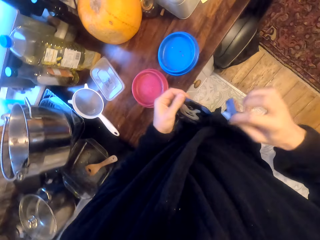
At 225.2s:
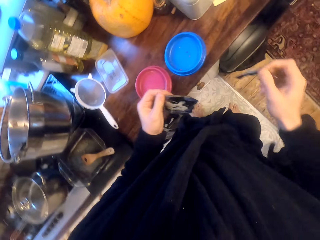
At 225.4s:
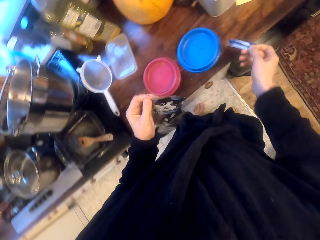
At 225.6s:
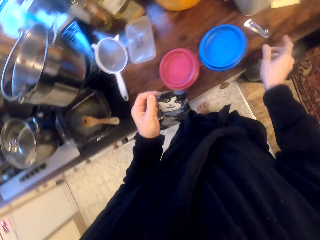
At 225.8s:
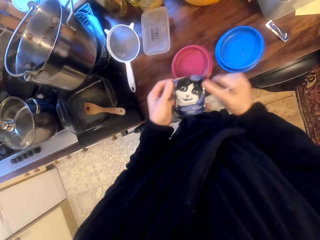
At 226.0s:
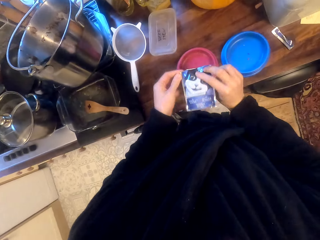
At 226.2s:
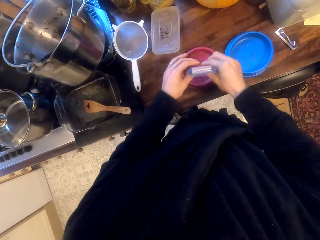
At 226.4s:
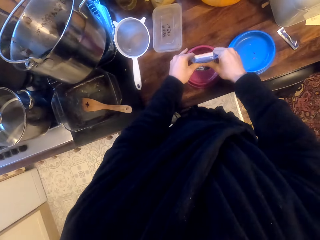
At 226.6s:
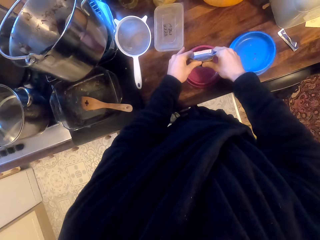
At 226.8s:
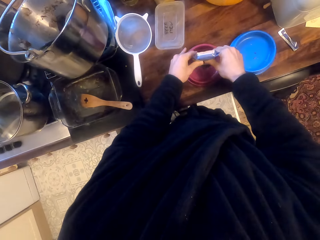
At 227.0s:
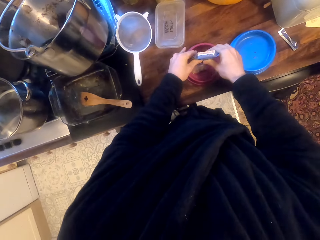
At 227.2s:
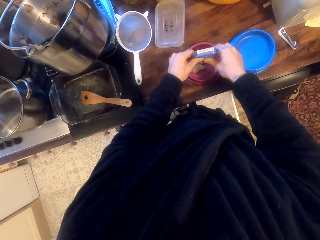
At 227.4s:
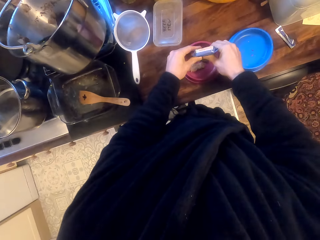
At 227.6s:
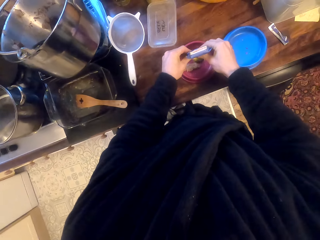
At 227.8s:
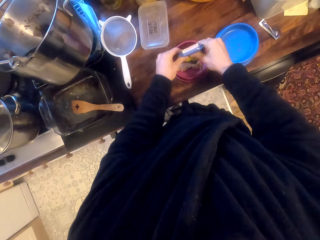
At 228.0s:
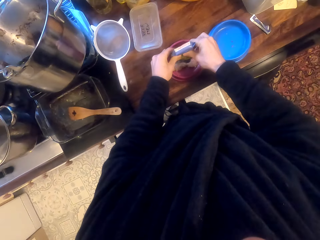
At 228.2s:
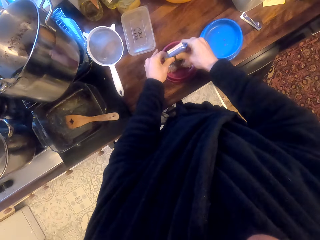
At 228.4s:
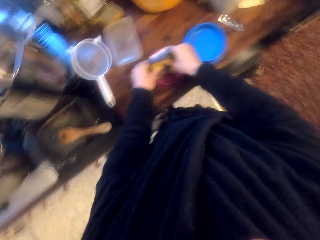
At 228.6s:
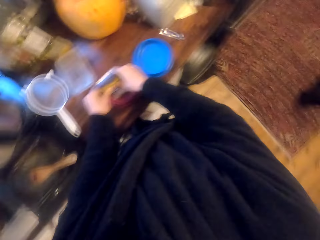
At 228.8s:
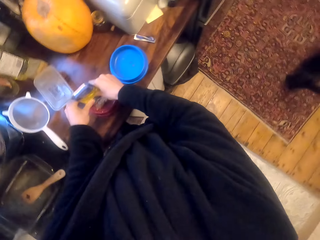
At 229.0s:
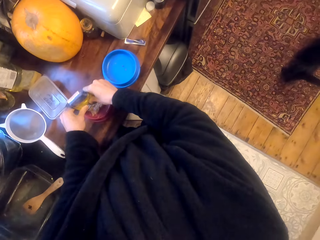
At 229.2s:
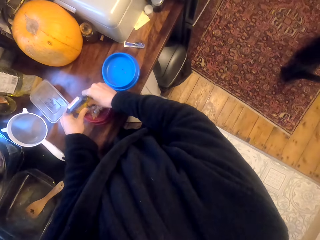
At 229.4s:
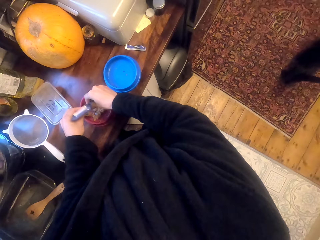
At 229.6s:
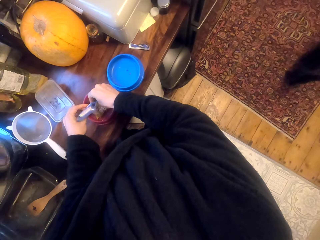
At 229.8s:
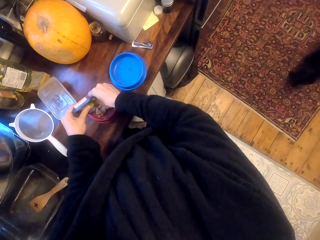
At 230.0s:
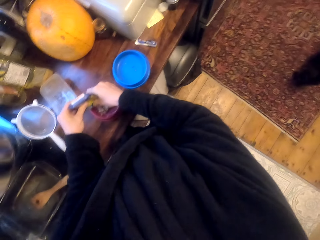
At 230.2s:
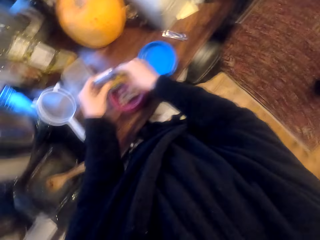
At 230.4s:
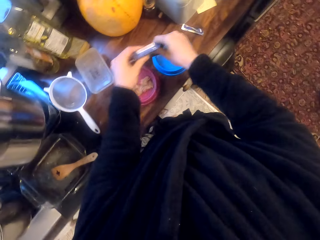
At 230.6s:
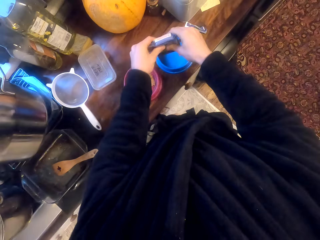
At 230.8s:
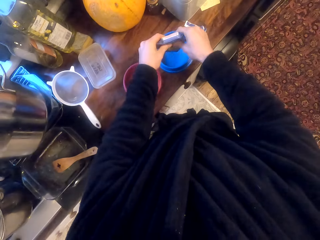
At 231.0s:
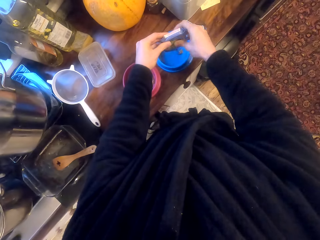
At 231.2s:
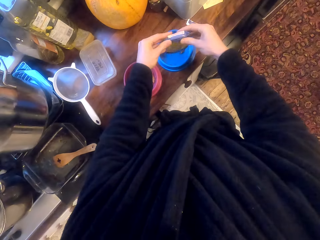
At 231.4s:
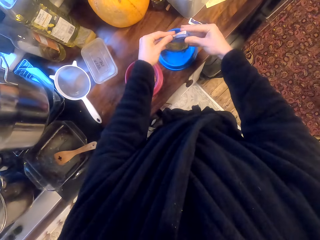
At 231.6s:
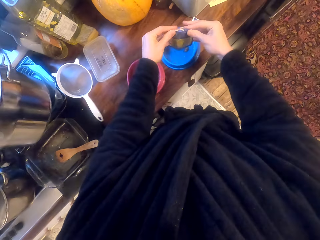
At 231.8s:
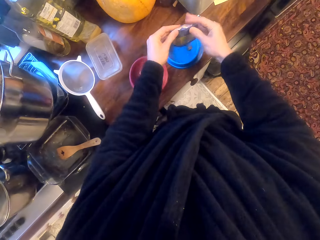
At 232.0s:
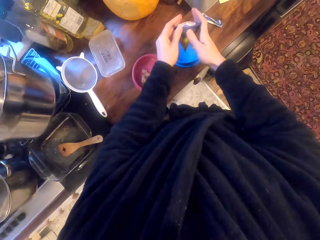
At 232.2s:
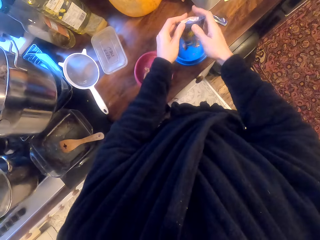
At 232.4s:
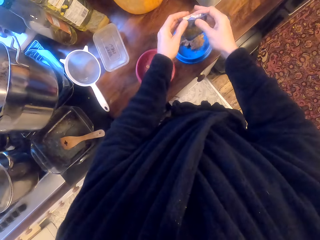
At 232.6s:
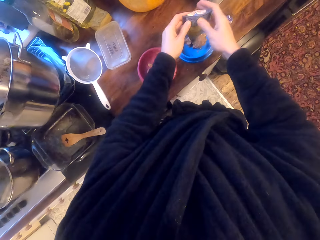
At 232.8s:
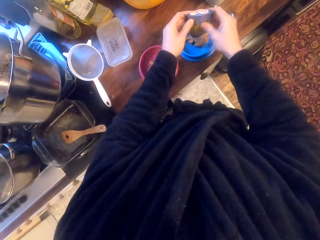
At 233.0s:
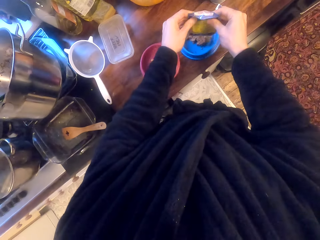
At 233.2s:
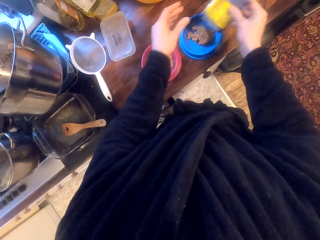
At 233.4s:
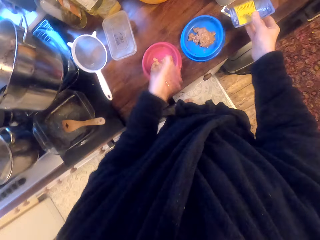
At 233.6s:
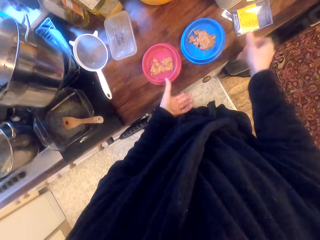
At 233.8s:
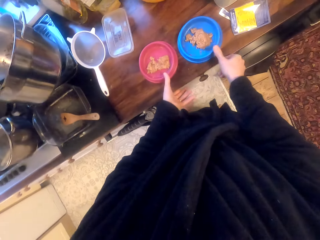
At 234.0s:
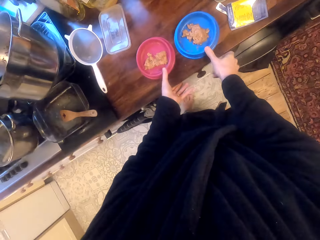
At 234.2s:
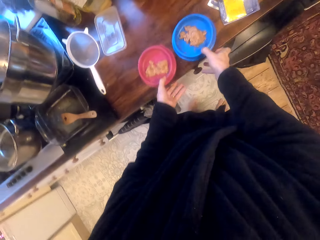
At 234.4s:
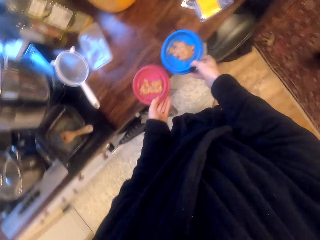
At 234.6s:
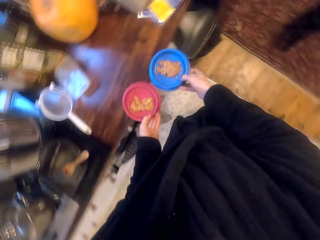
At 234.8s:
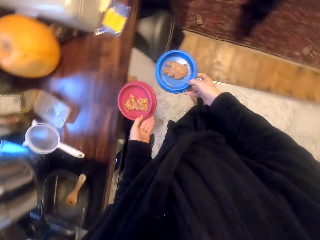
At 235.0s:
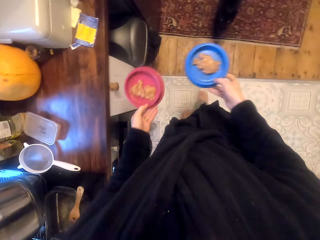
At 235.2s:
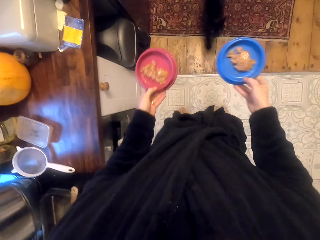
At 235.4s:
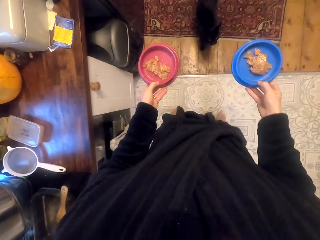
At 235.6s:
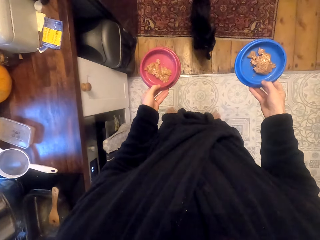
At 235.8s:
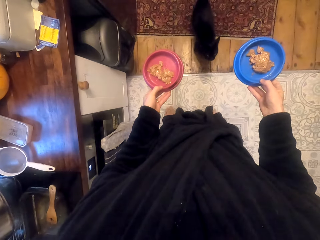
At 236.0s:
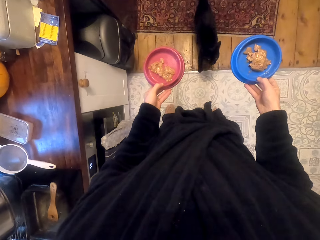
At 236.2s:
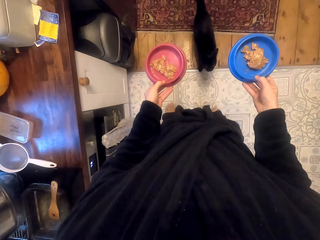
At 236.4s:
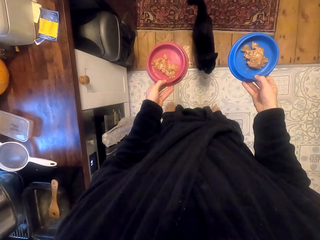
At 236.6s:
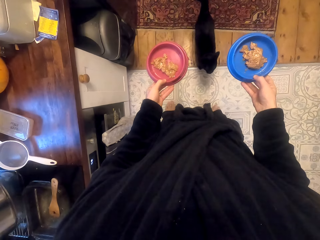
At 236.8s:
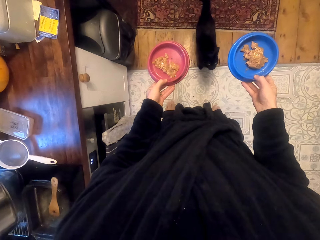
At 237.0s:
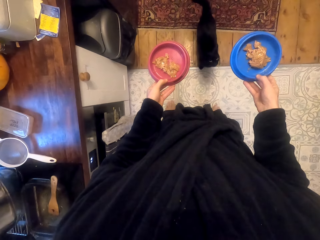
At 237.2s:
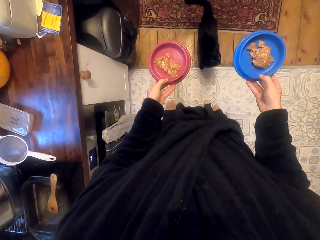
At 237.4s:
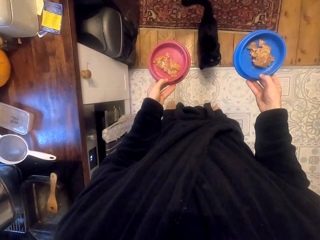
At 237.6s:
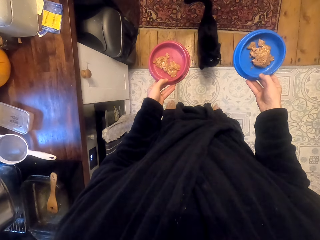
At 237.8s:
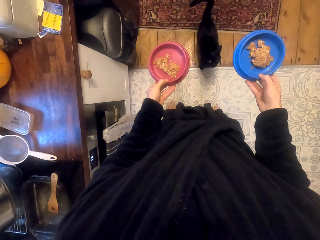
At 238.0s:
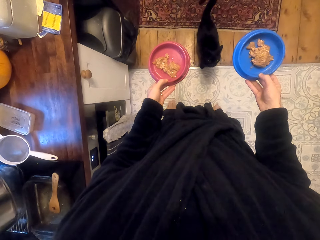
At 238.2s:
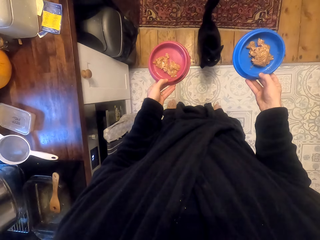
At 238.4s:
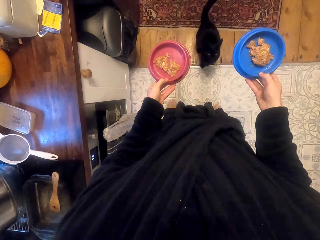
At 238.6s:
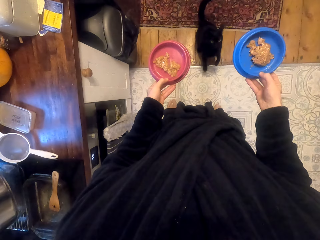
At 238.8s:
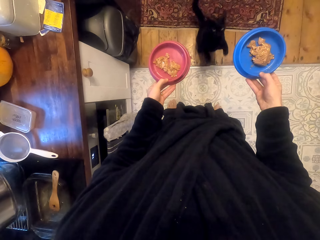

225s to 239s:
The camera wearer puts the pet food on the plates. They put the sachet on the countertop. They pick up the pet food. They carry both plates.

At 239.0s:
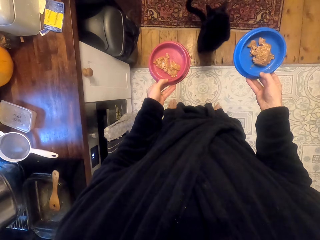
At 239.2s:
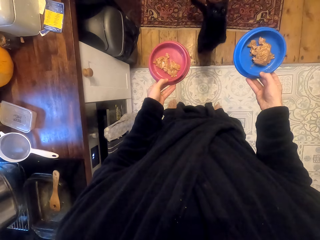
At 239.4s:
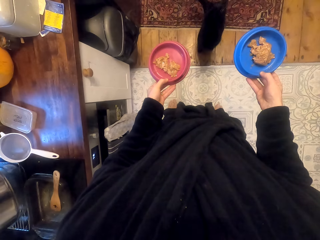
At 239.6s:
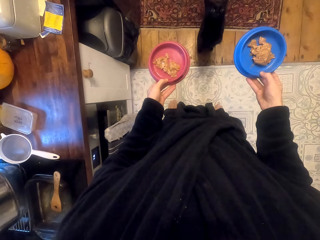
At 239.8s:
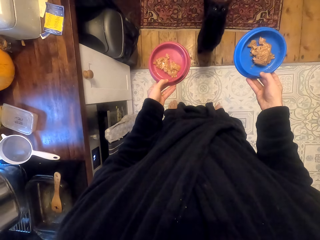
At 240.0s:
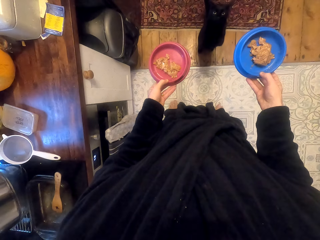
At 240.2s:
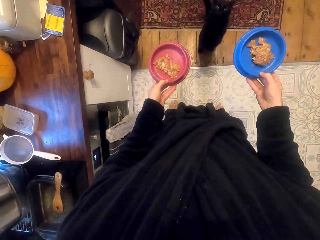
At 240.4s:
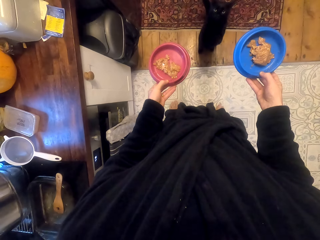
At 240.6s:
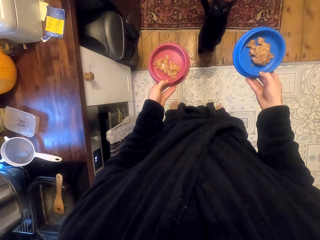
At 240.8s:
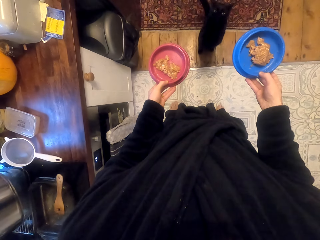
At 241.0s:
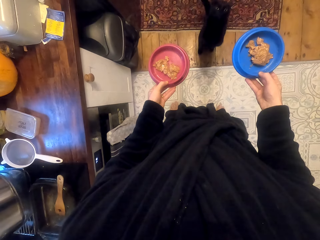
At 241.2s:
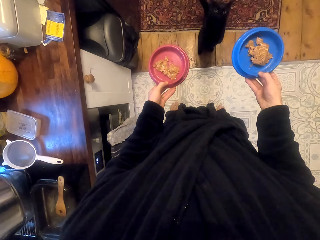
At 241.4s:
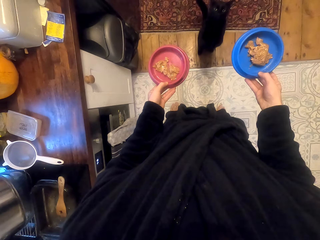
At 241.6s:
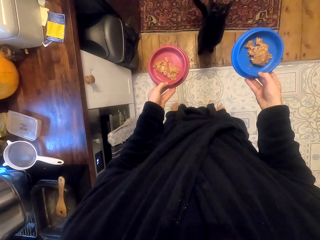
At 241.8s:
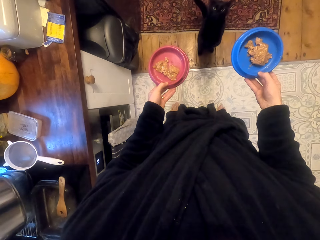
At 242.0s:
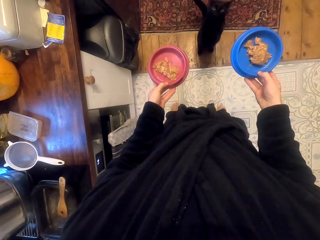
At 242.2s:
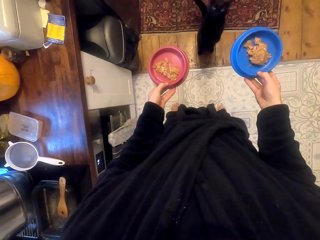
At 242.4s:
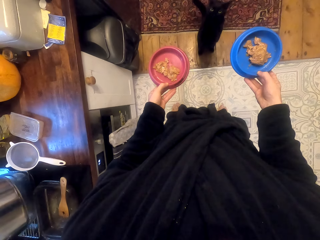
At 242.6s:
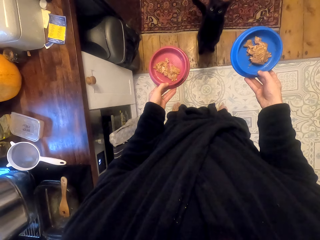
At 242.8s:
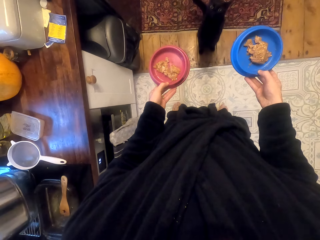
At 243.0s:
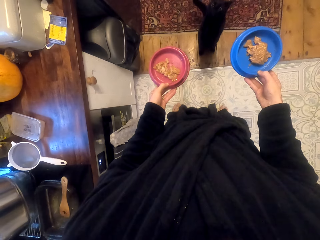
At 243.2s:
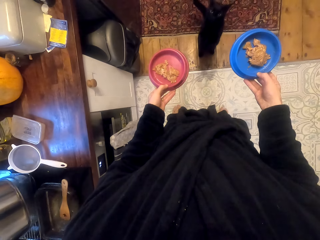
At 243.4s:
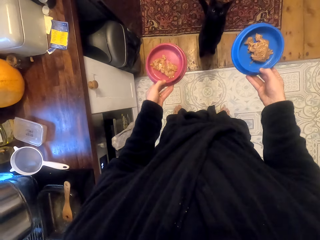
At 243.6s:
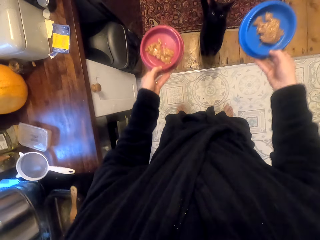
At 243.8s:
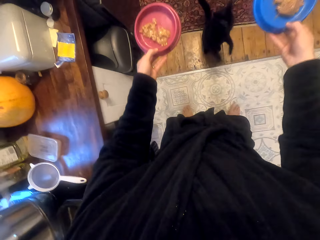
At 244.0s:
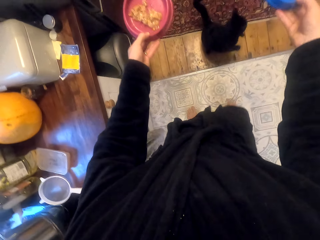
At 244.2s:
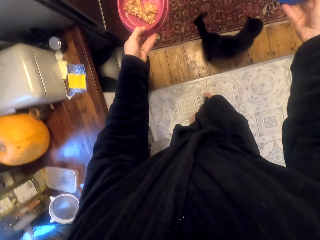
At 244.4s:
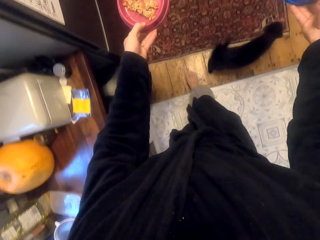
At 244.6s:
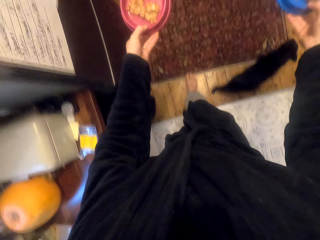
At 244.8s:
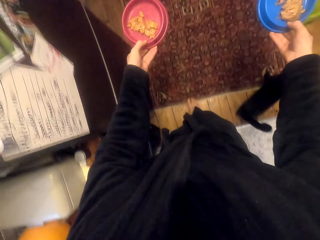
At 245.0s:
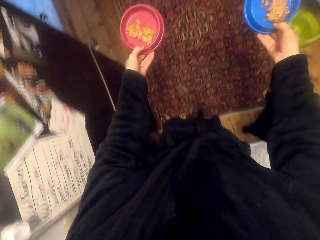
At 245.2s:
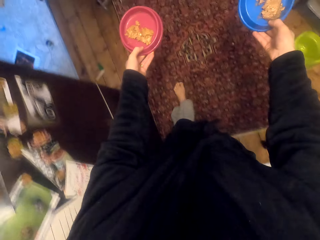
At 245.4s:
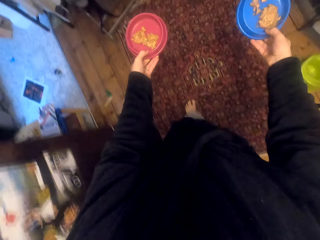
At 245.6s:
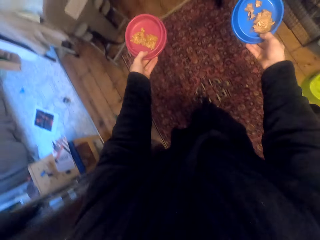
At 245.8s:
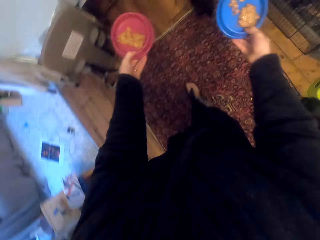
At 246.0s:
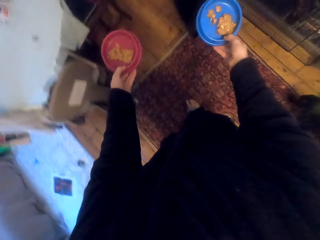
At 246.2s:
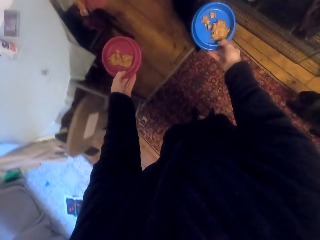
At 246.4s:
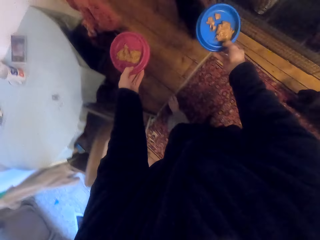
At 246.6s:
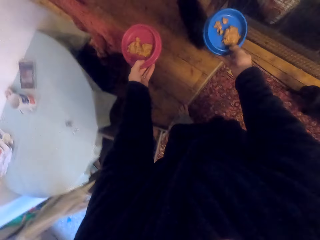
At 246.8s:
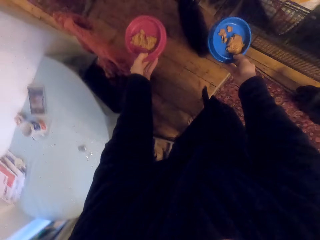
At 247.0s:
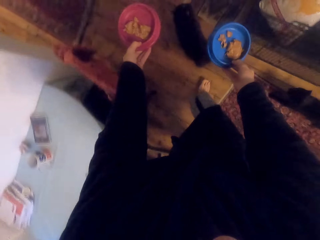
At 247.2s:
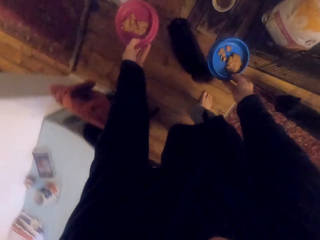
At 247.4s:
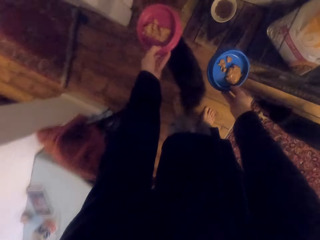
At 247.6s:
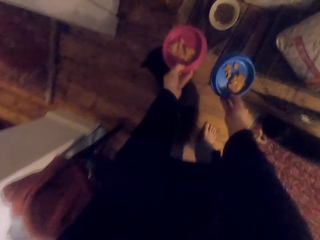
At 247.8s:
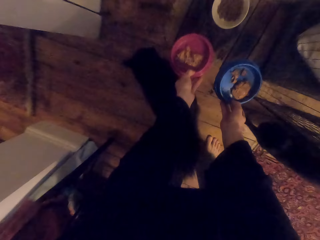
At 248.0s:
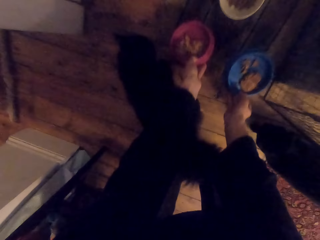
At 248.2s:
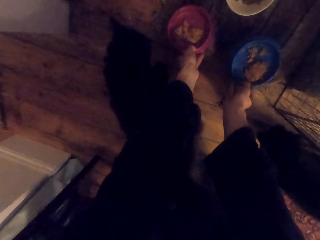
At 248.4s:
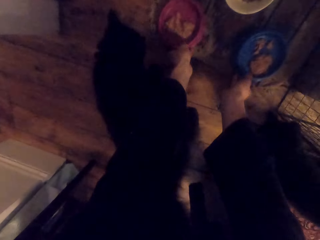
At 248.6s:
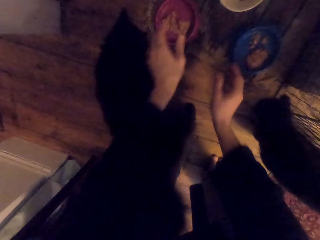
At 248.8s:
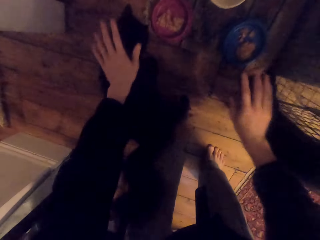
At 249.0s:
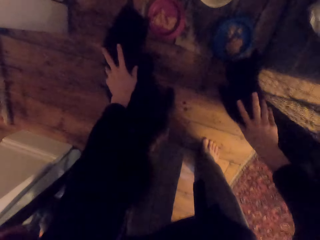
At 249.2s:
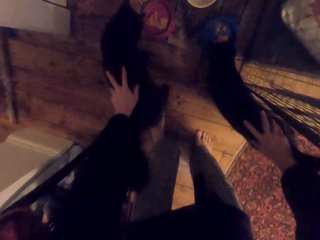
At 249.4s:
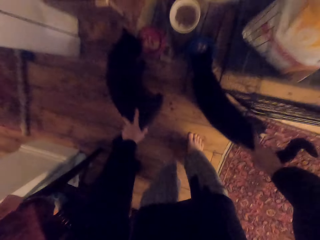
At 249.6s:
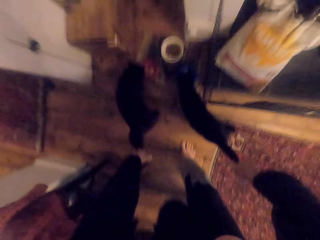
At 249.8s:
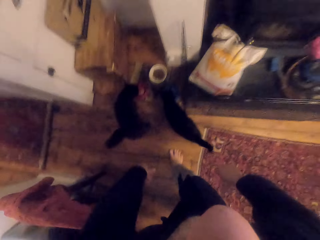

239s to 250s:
The camera wearer lifts the plates. They walk. They give the cats food. They put the plates on the floor. They hold both cats.
